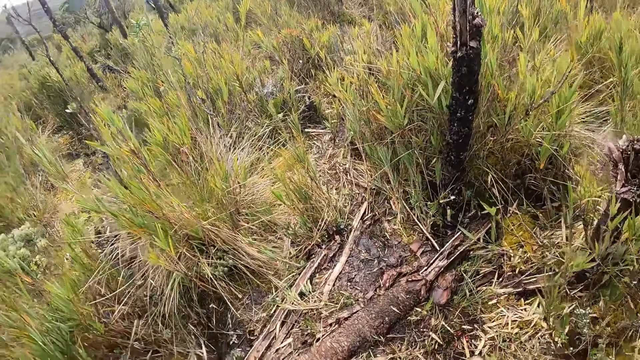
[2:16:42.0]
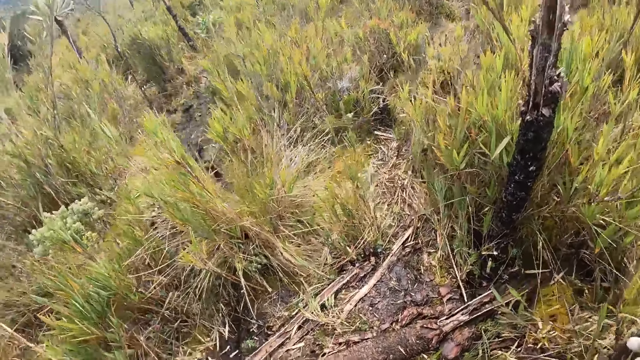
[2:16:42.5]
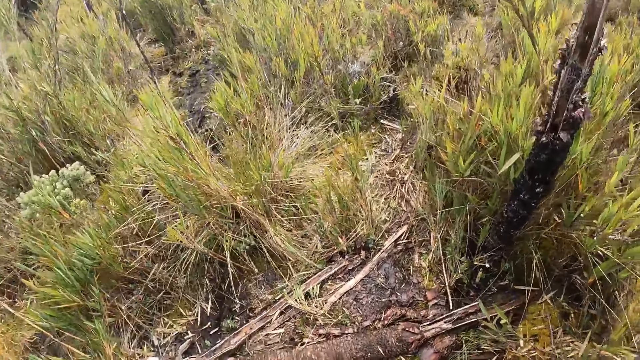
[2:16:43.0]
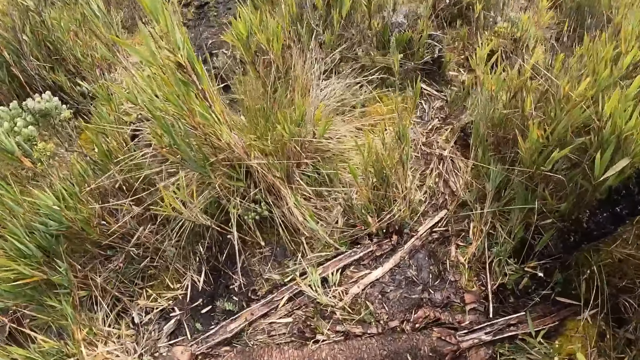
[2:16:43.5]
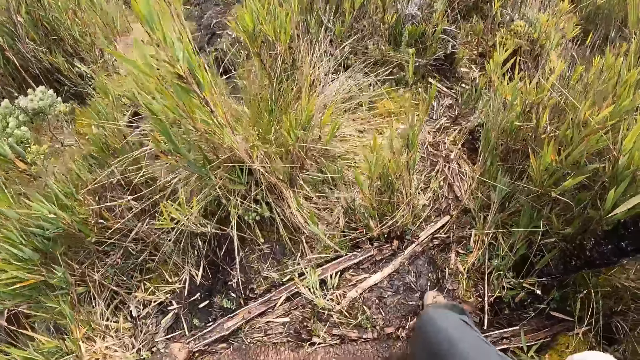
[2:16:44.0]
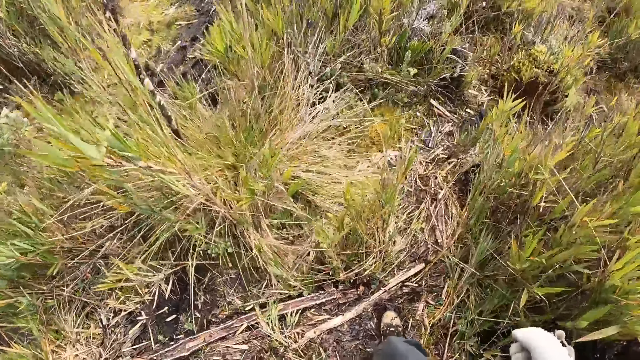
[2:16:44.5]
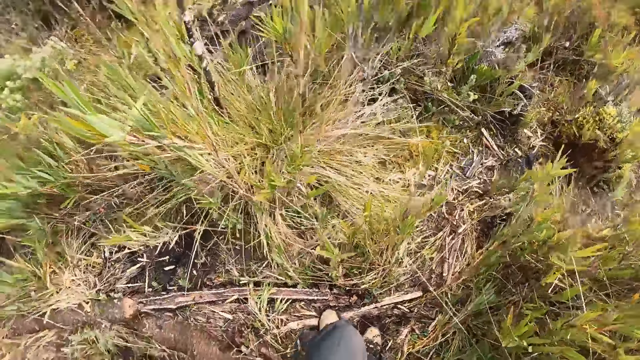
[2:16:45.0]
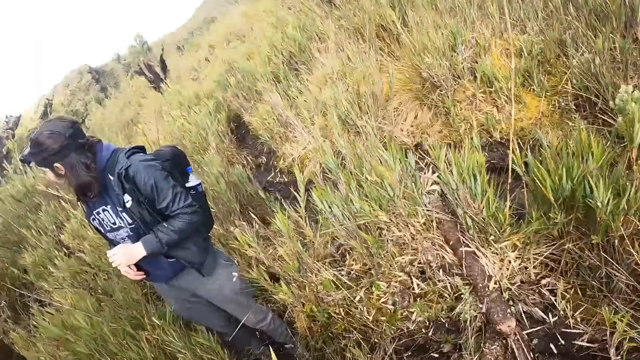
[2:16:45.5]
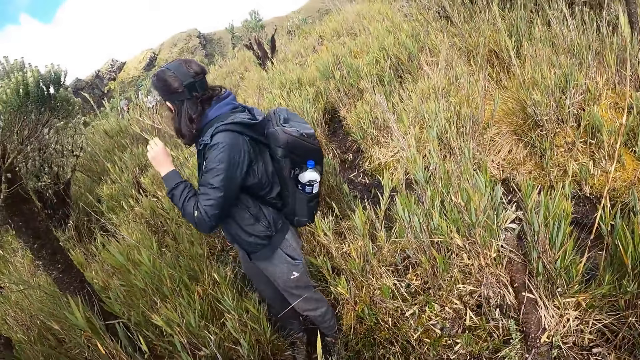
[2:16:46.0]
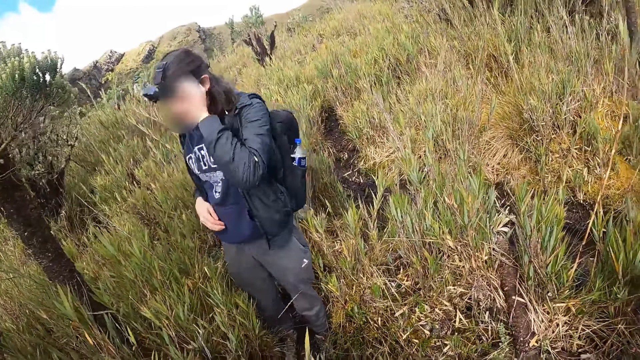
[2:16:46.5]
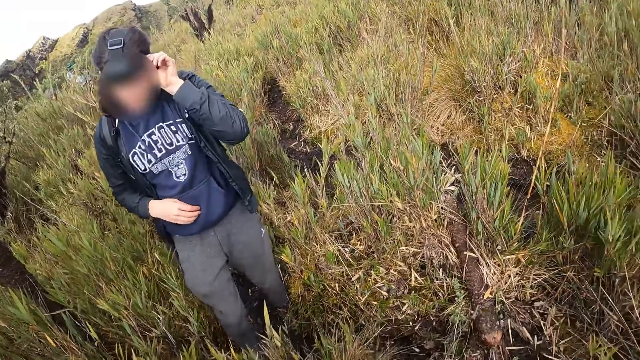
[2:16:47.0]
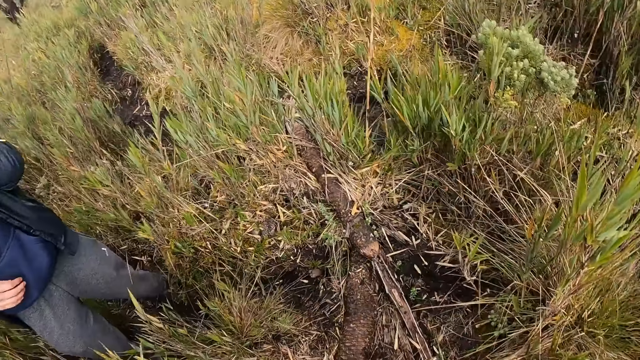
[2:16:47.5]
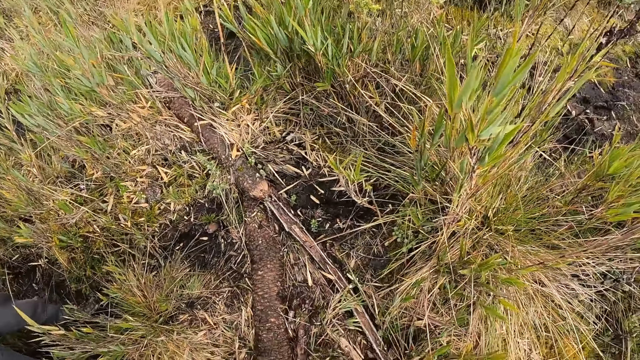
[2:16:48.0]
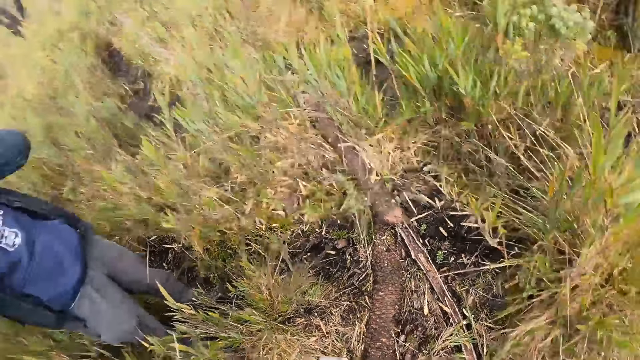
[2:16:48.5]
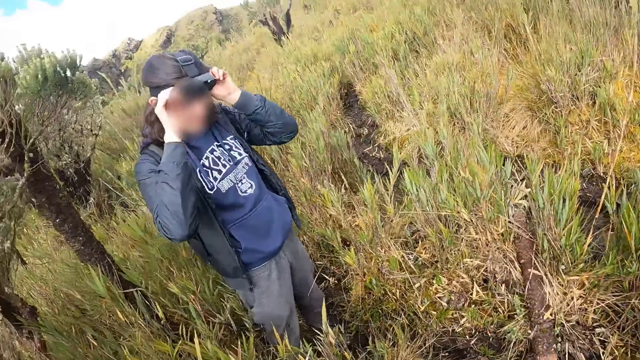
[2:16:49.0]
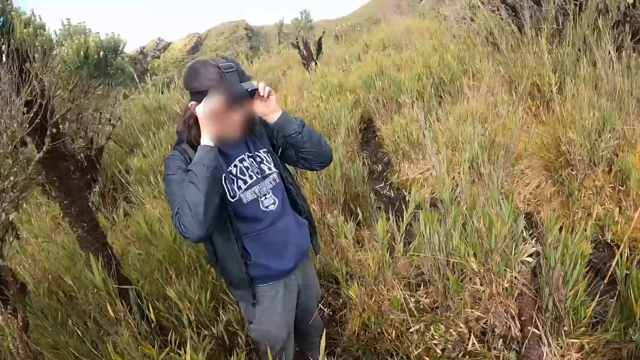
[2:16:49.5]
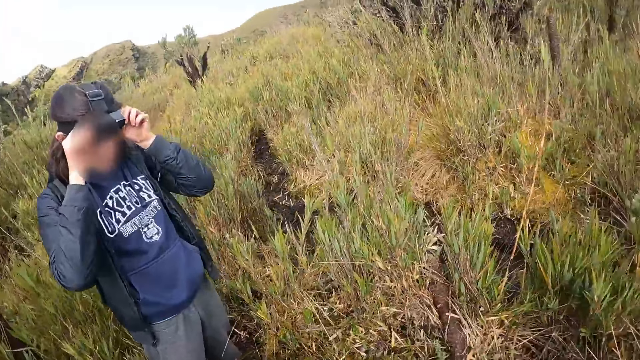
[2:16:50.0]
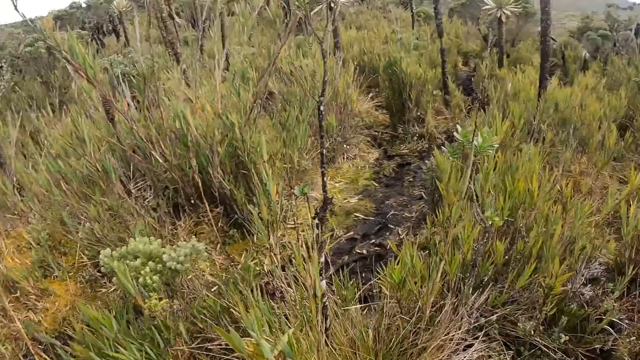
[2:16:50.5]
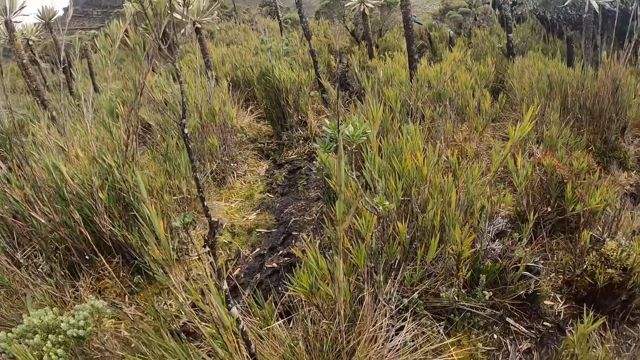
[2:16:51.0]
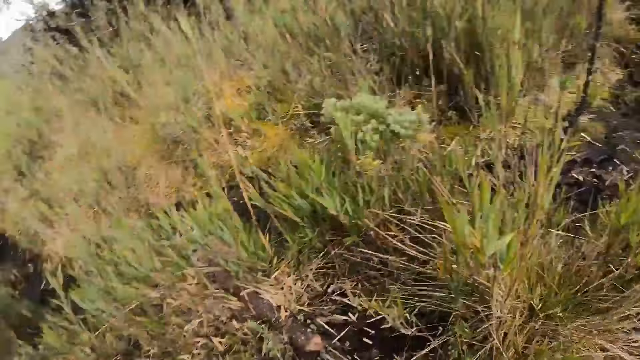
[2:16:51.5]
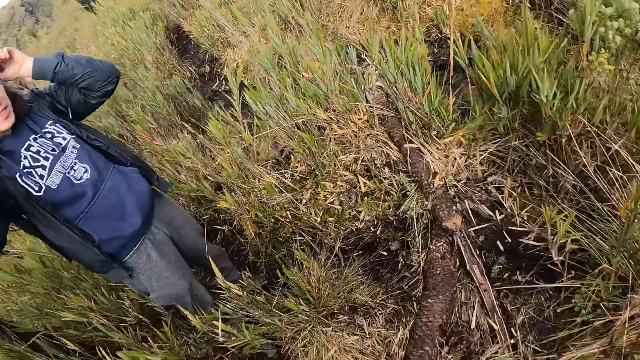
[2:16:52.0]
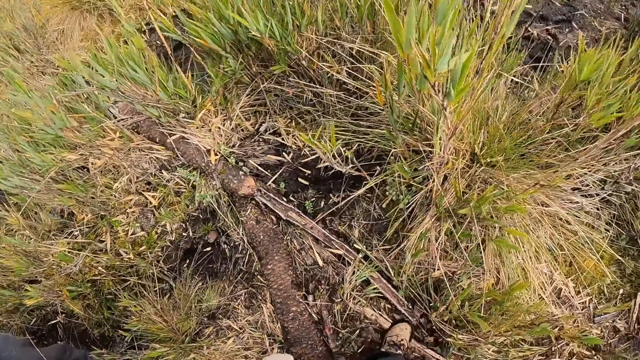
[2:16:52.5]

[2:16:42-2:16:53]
The camera wearer walks in the field. They look at a man. The man touches a camera on his head with his left hand. The man adjusts the camera. The man walks in the field. The man adjusts the camera with his hands. The camera wearer turns round.

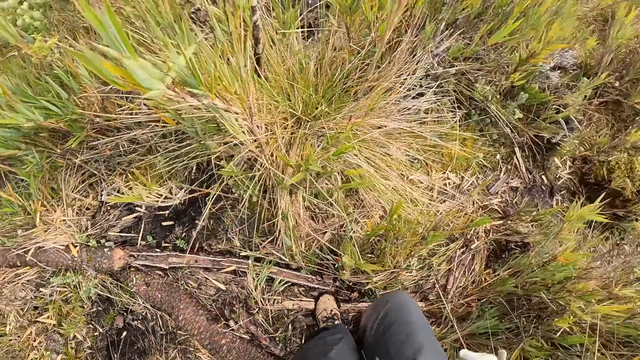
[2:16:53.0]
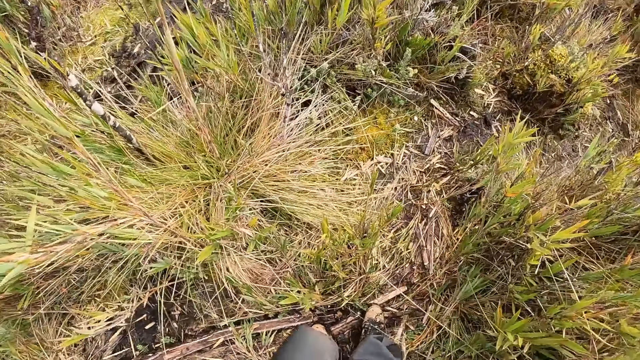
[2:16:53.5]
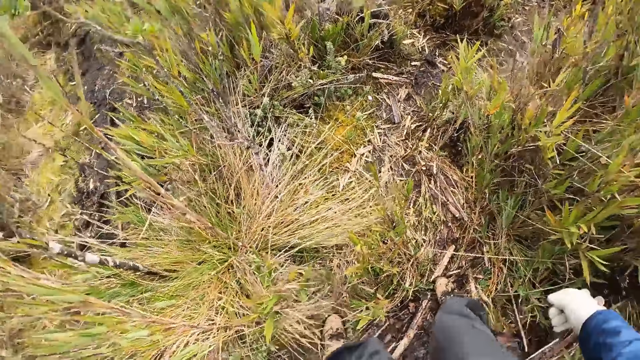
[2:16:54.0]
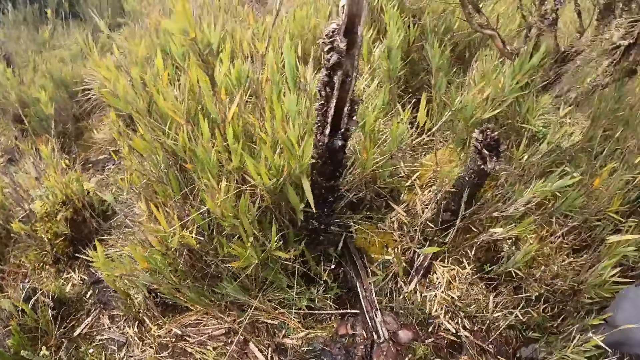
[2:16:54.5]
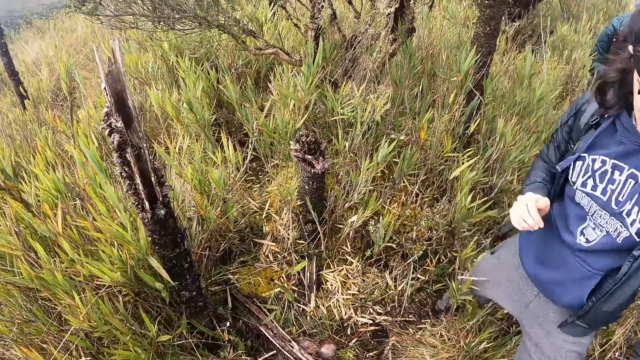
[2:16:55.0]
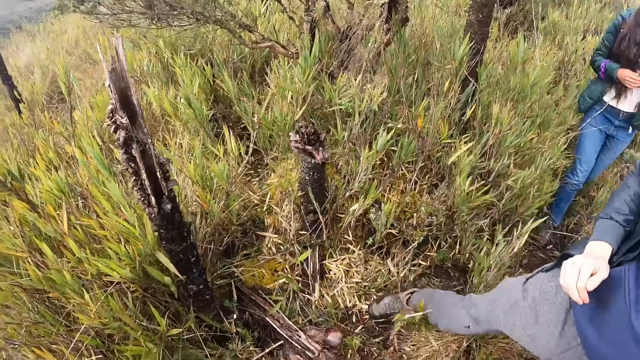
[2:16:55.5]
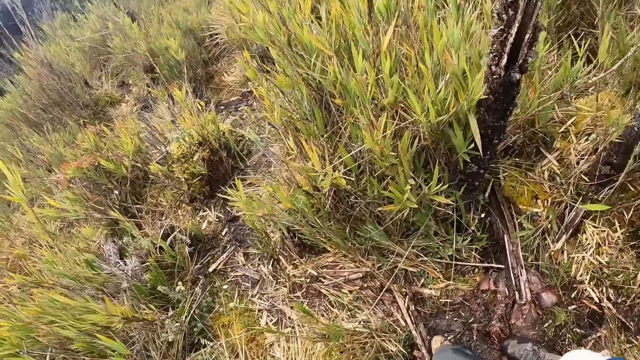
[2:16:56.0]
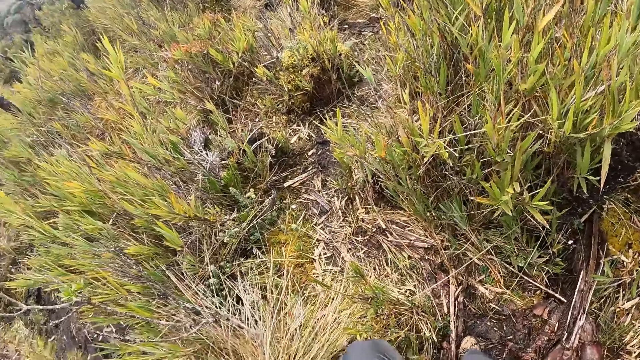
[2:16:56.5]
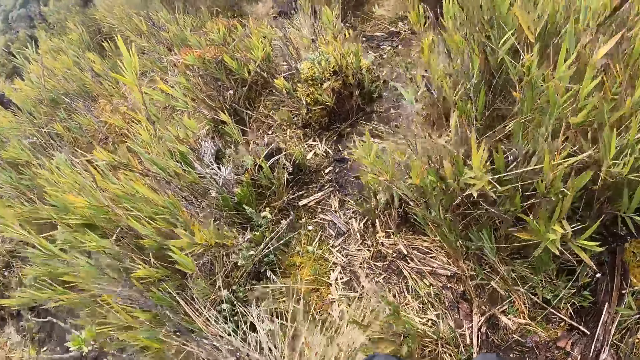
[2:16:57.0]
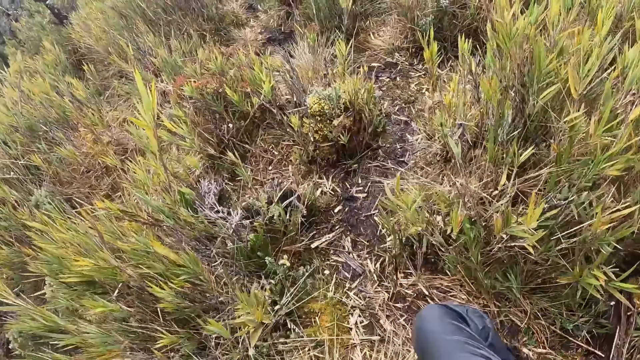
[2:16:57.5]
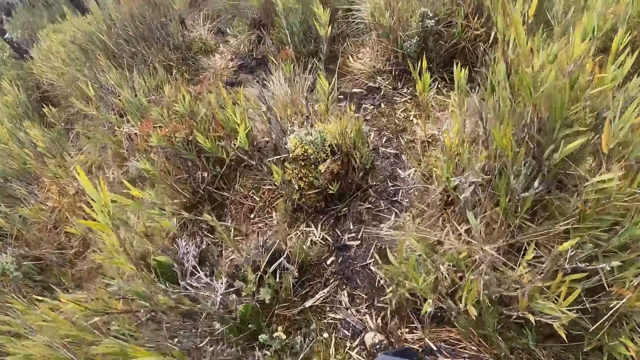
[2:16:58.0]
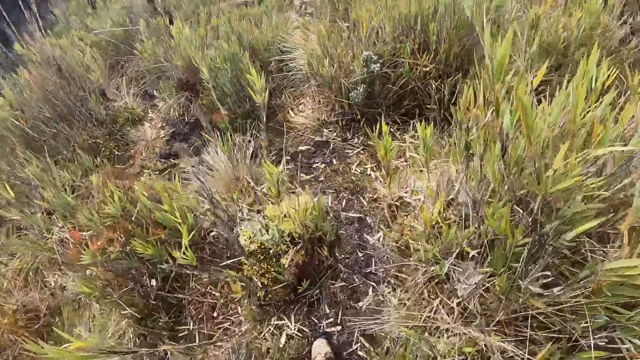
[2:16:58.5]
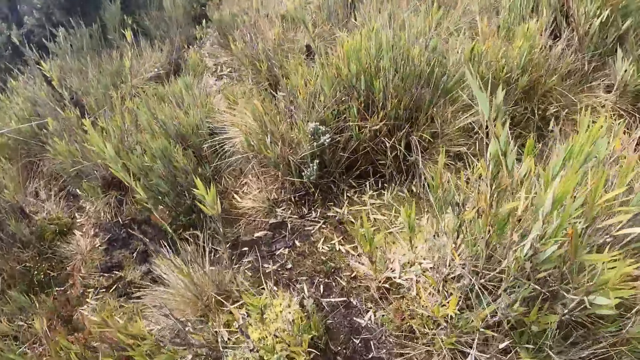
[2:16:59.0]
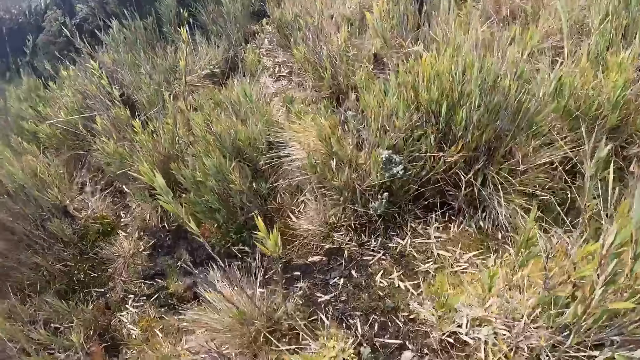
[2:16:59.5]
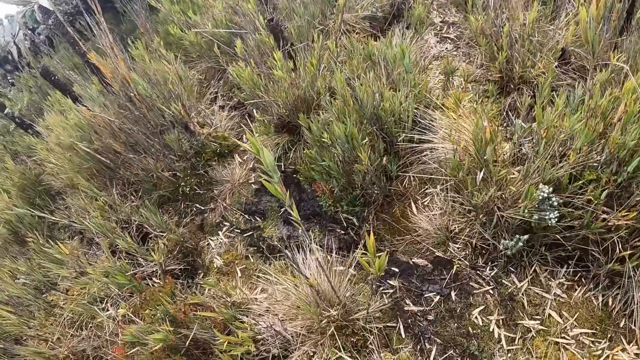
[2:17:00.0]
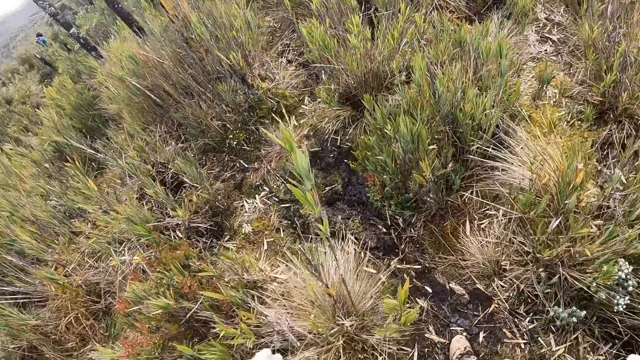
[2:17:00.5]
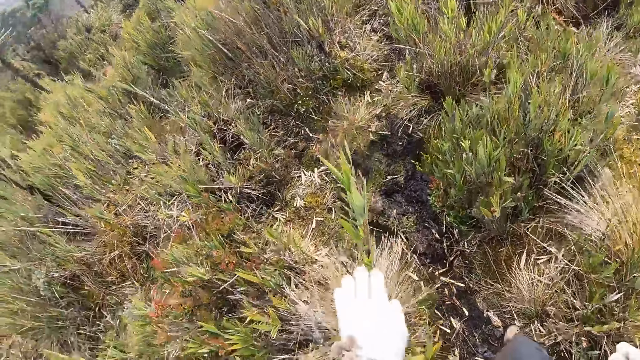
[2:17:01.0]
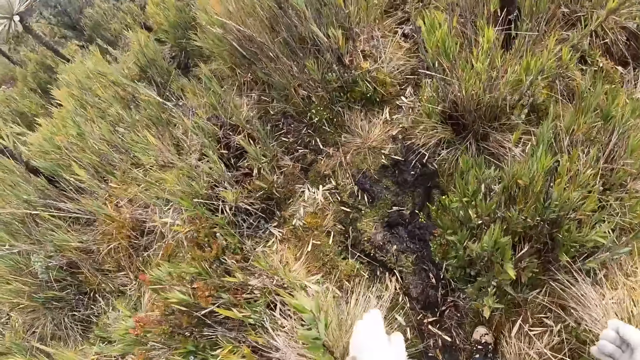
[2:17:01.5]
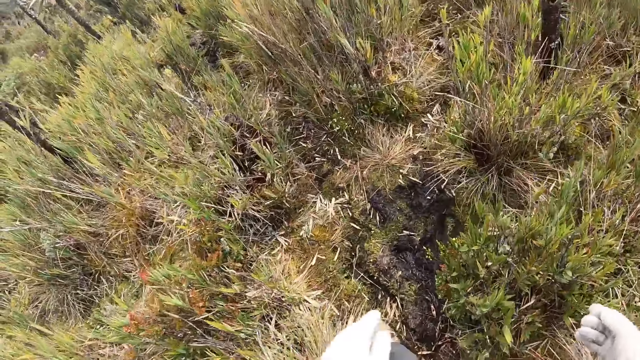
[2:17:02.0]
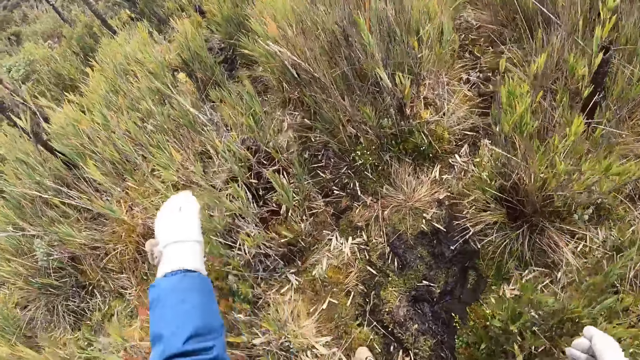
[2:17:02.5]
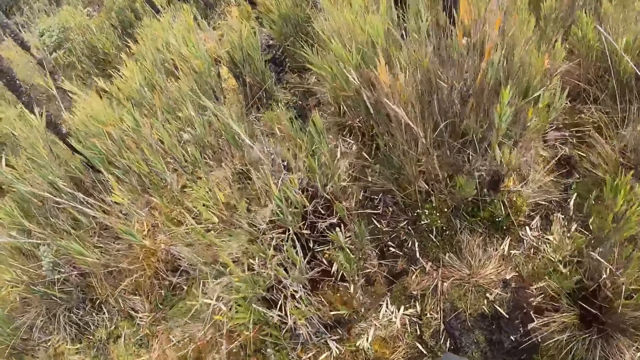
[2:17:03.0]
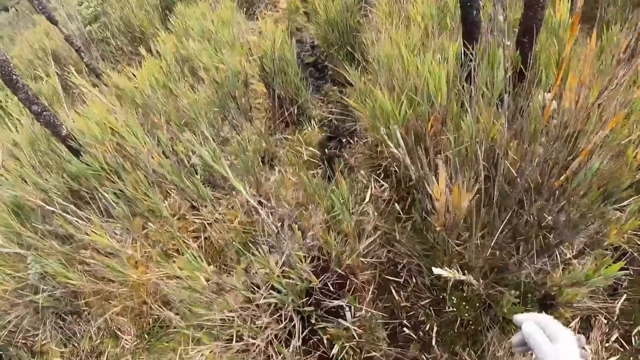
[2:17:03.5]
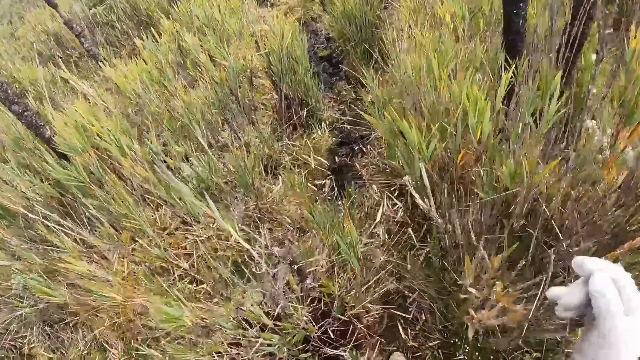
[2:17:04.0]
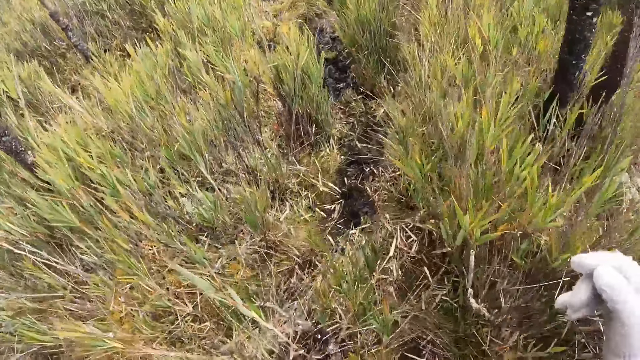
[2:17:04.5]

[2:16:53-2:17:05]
The camera wearer walks in the field. A woman walks through the pathway on the mountain. The camera wearer turns round. They walk through the pathway on the mountain with the man and the woman. They swing hands.
